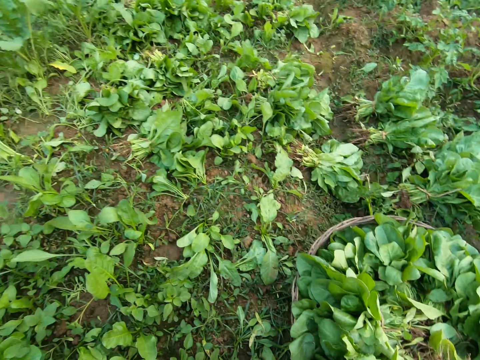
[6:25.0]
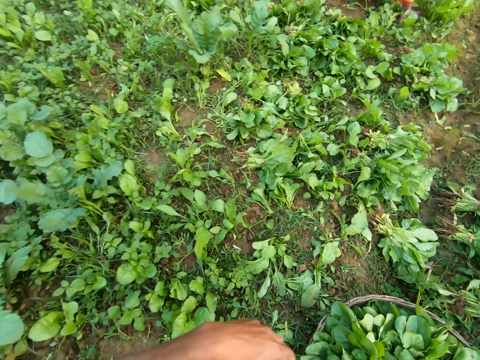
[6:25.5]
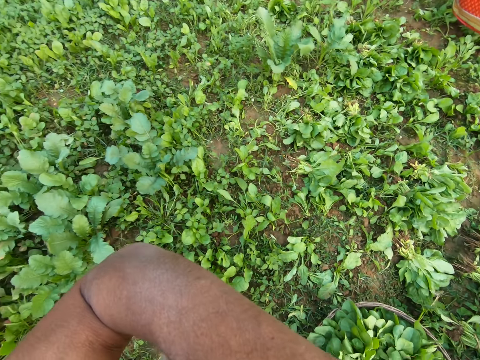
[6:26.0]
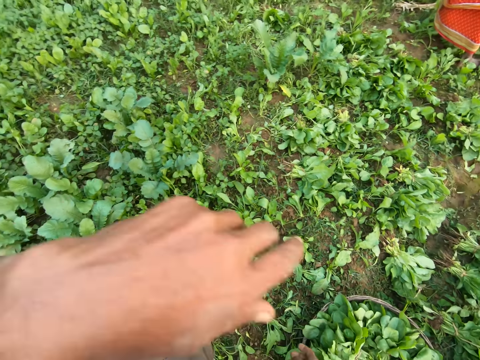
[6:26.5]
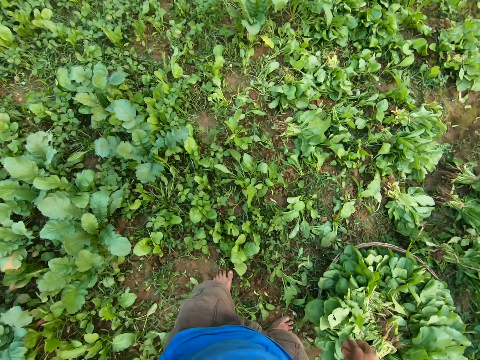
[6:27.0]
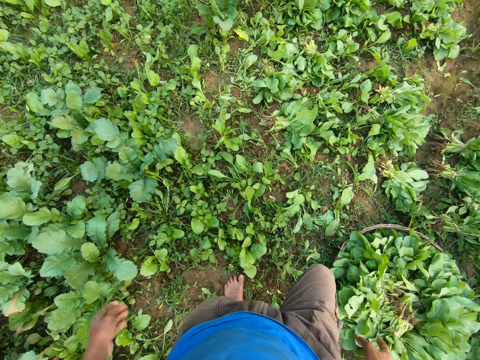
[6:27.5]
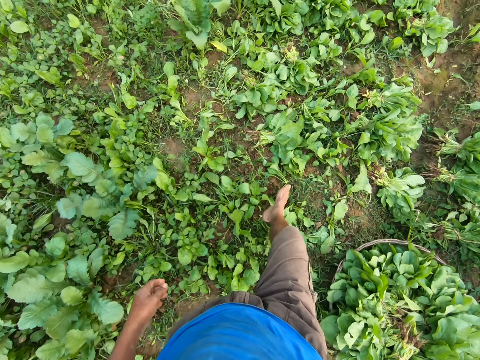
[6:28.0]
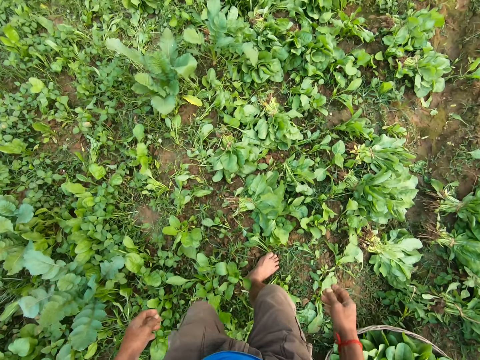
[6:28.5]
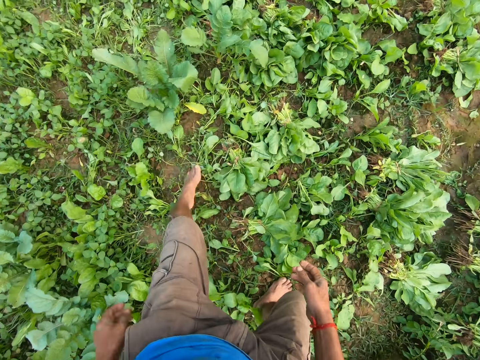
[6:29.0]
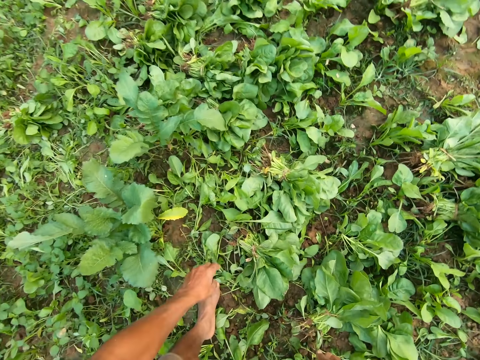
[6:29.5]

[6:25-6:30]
The camera wearer looks around. He moves the hand. He cleans his face with his left hand. He steps forward. He walks towards a green vegetable.

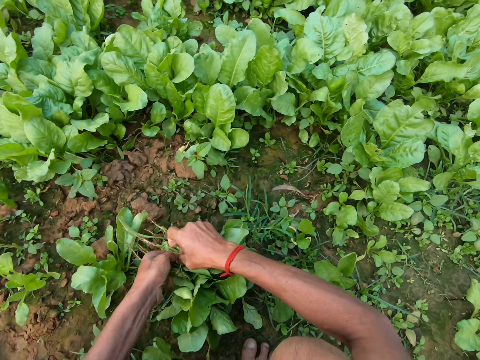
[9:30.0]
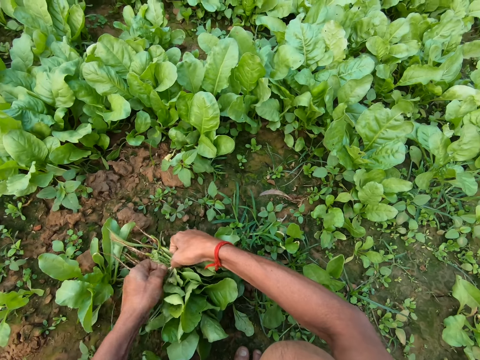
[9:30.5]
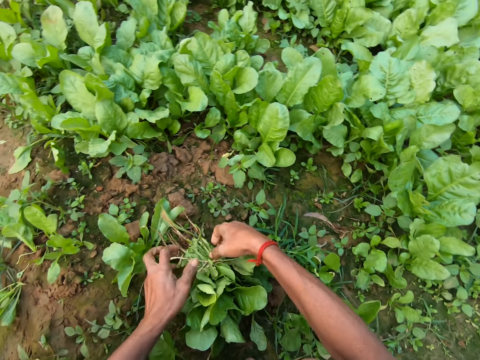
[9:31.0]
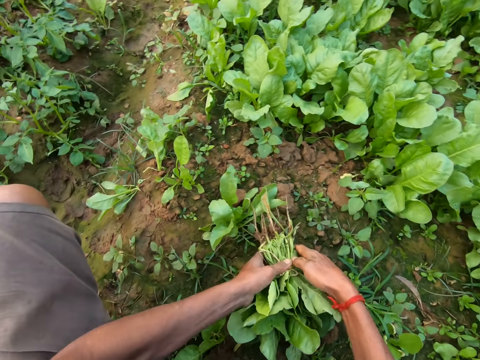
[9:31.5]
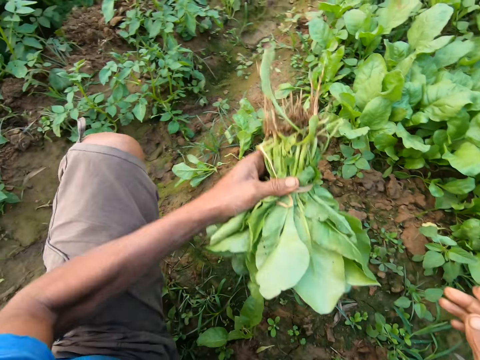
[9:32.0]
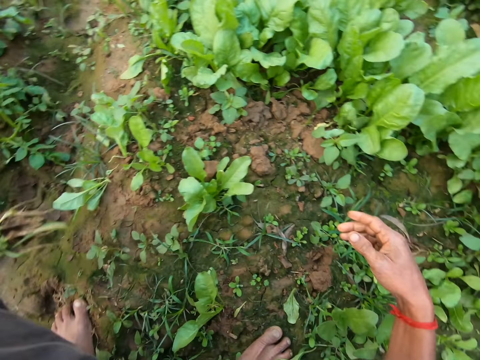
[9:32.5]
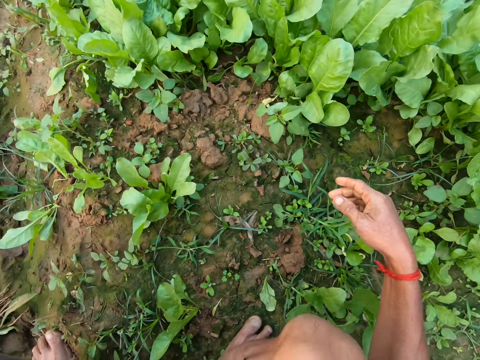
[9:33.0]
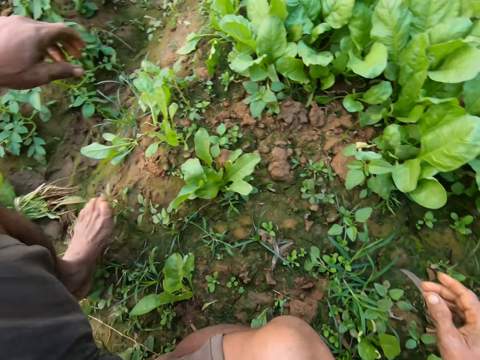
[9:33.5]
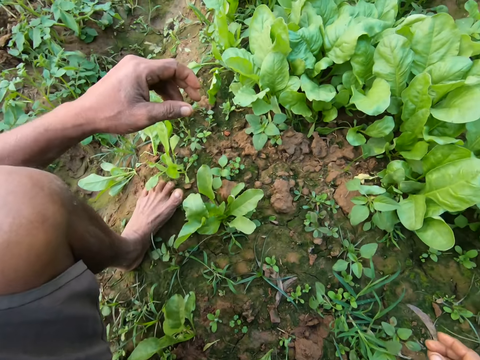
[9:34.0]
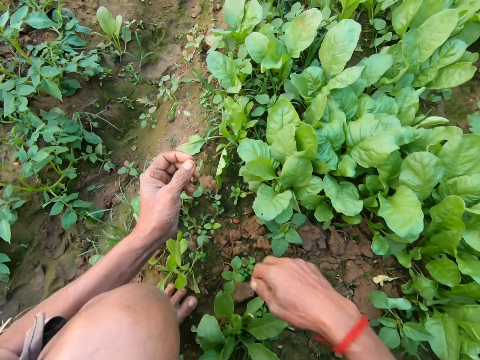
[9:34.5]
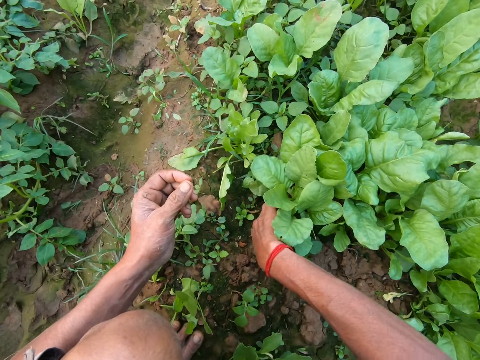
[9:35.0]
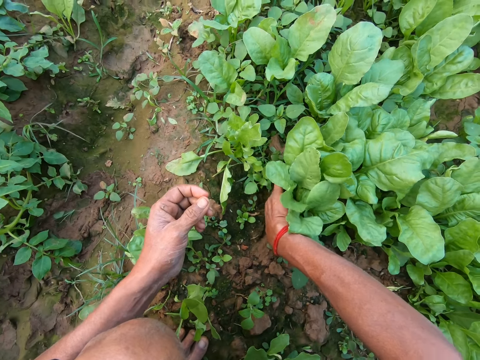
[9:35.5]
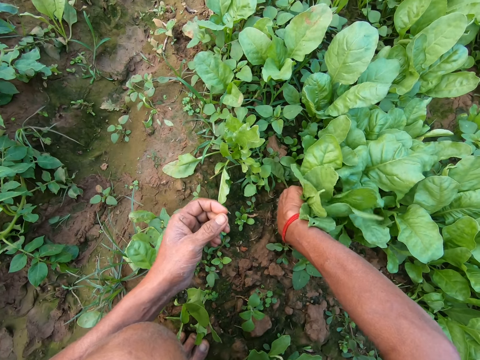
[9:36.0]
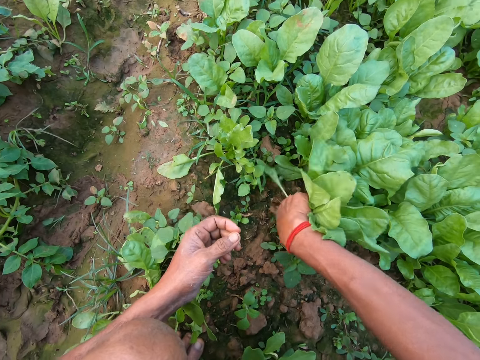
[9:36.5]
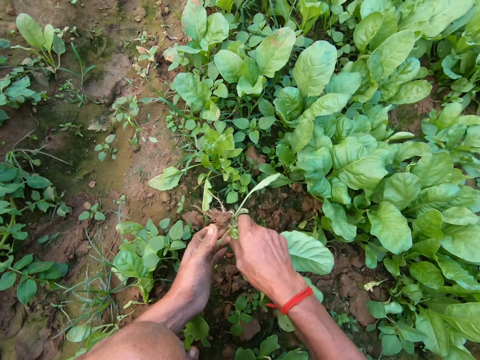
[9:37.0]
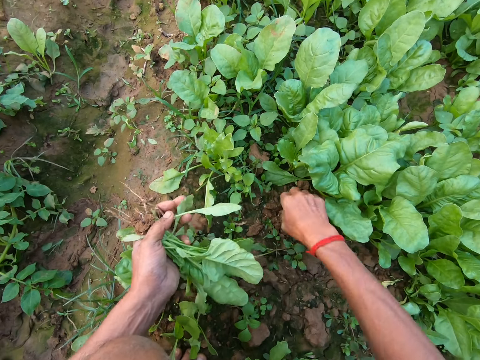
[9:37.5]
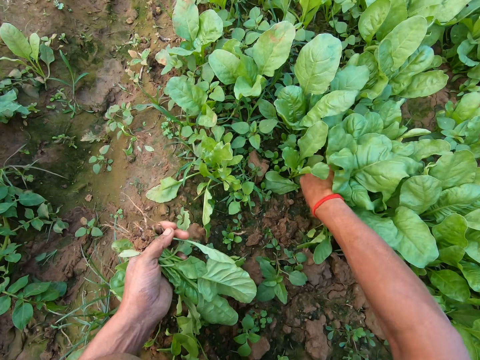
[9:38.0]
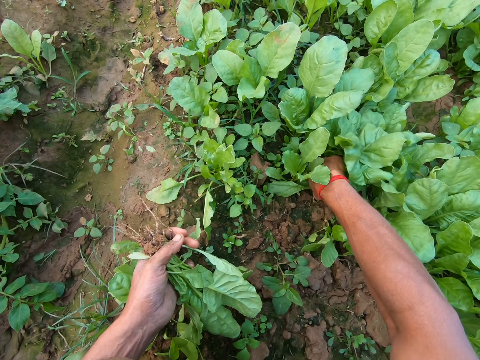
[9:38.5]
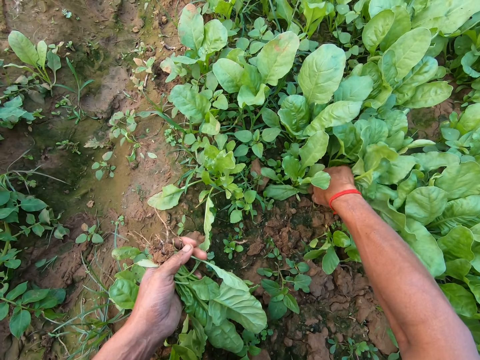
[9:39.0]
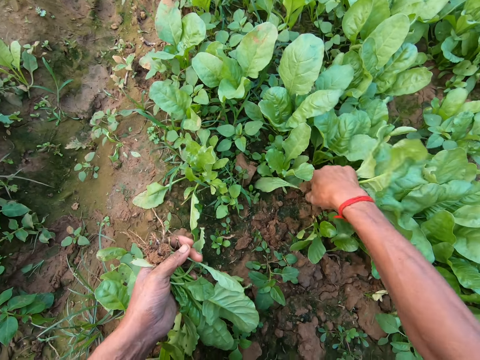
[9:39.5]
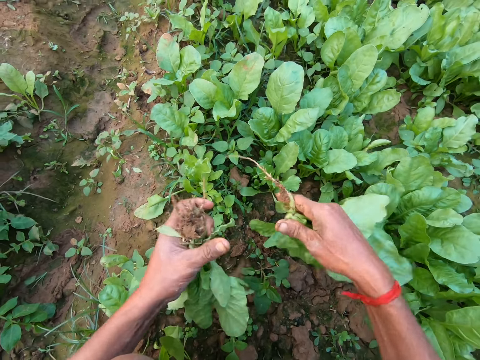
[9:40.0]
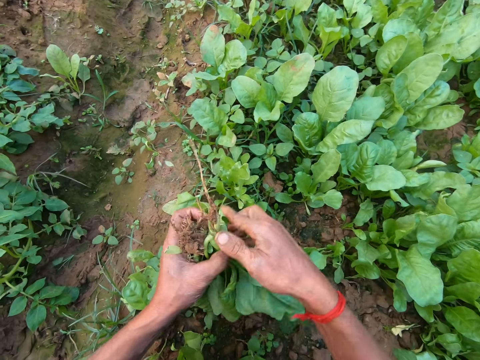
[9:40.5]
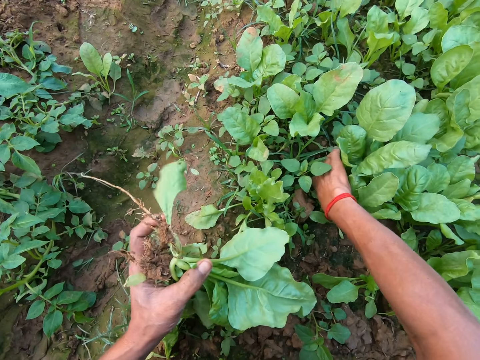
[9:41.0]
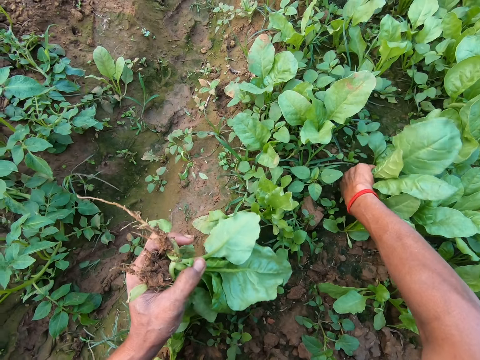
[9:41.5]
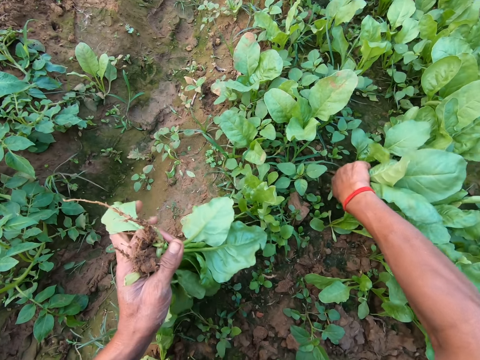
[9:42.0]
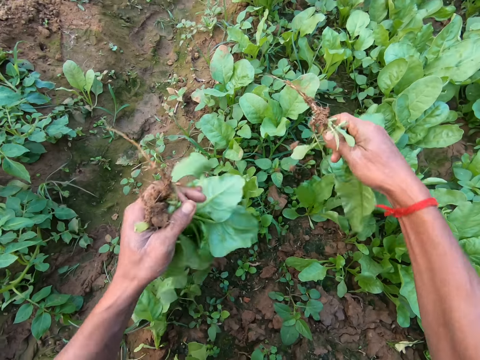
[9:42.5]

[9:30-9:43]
The camera wearer picks the kales. He drops the green vegetables on the ground with his left hand. He moves the leg. He uproots a green vegetable from the ground with his right hand. He passes the green vegetable from his right hand to his left hand. He uproots a green vegetable from the ground with his right hand. He converses. He uproots the kales. He passes the green vegetable from his right hand to his left hand. He uproots a green vegetable from the ground with his right hand.

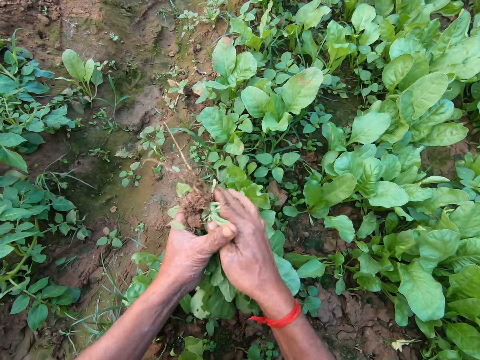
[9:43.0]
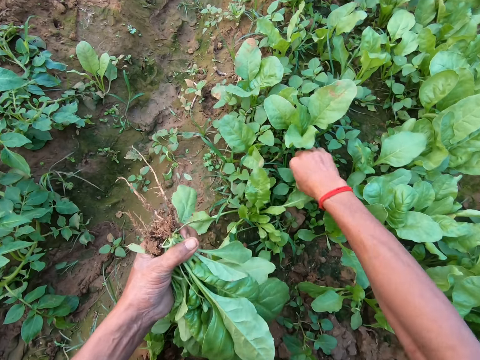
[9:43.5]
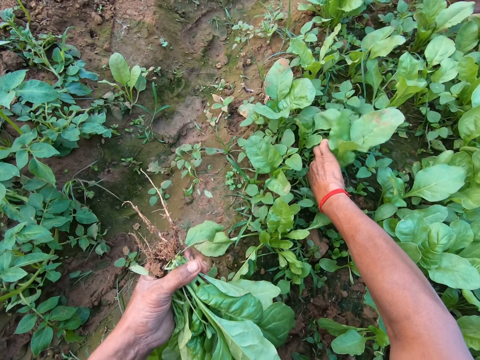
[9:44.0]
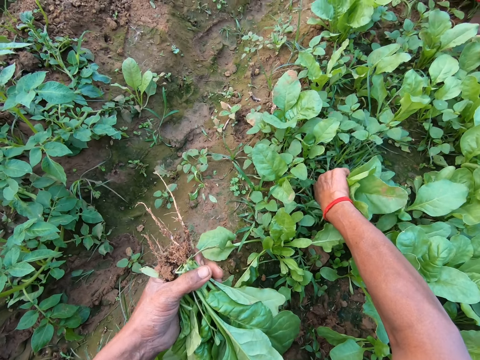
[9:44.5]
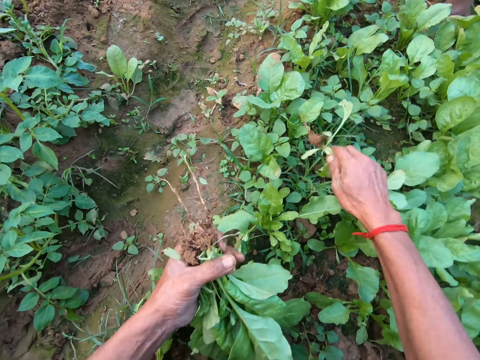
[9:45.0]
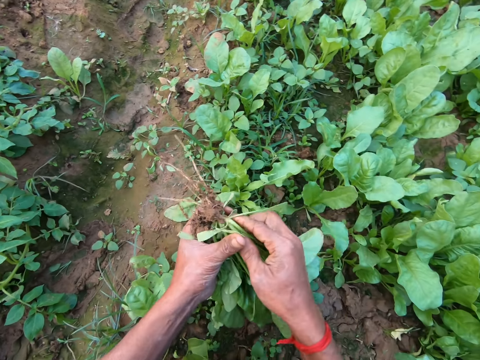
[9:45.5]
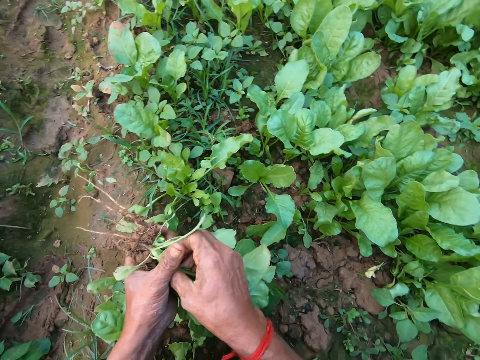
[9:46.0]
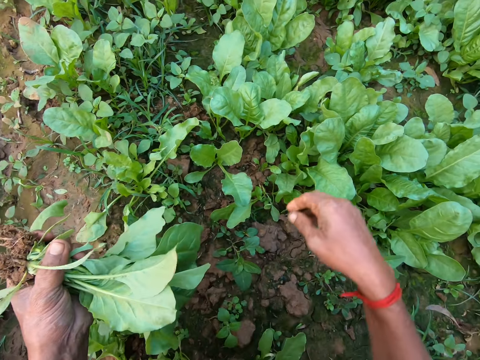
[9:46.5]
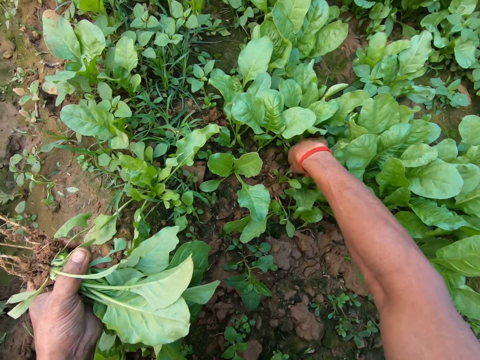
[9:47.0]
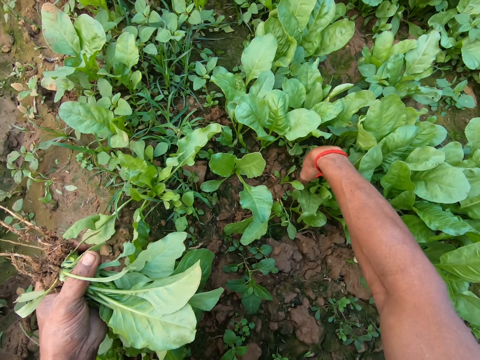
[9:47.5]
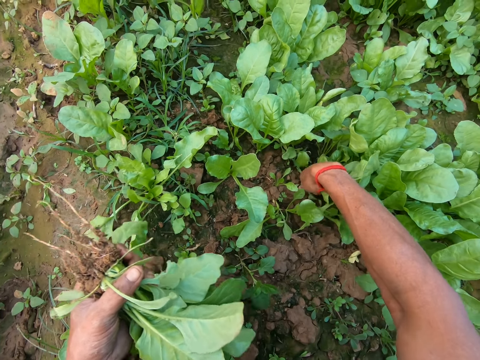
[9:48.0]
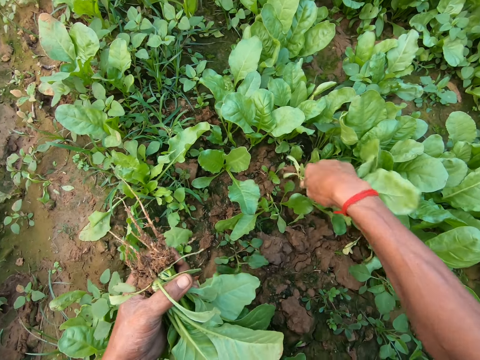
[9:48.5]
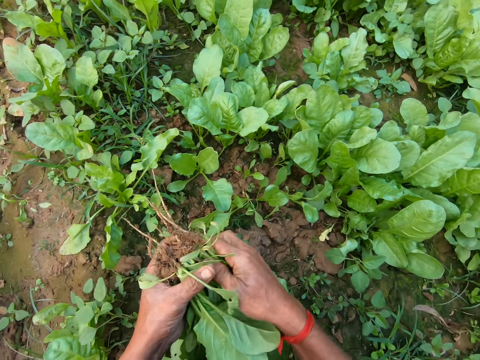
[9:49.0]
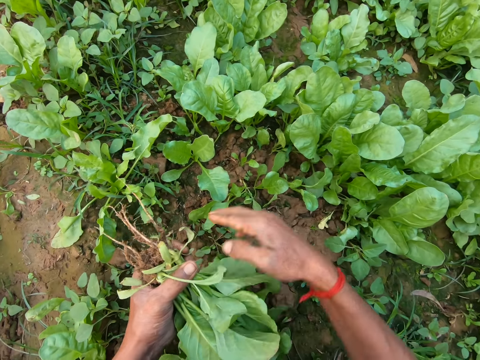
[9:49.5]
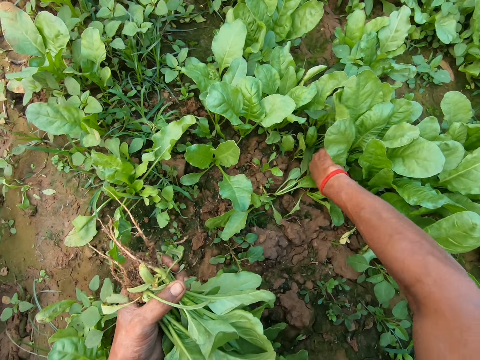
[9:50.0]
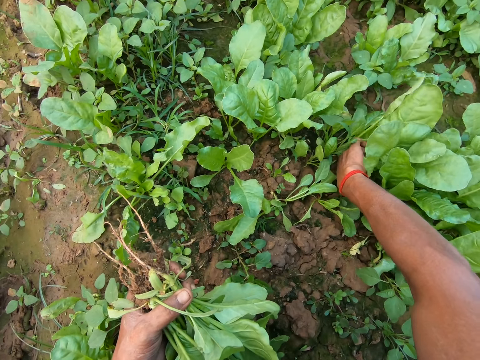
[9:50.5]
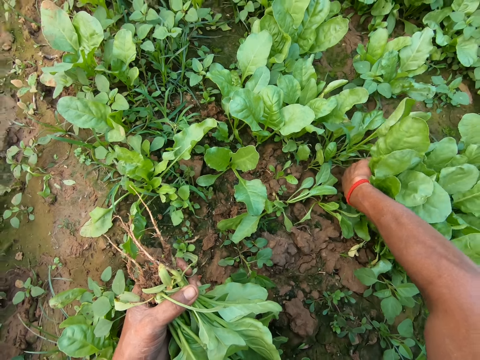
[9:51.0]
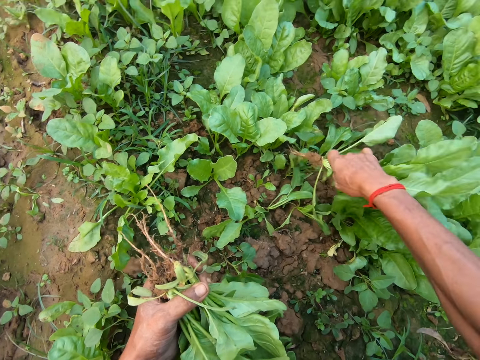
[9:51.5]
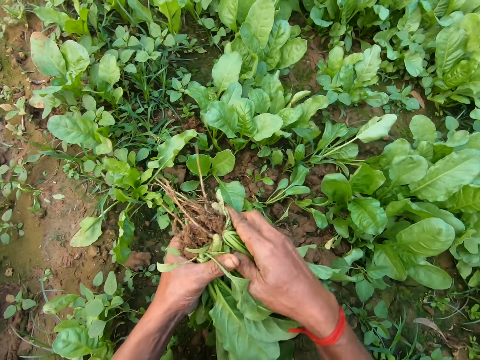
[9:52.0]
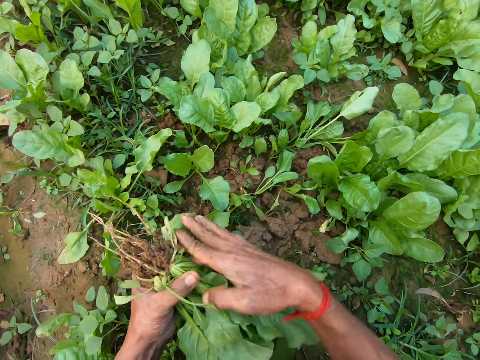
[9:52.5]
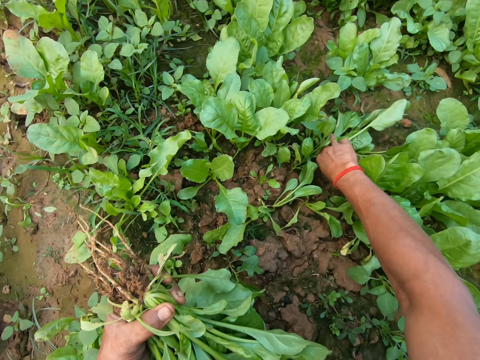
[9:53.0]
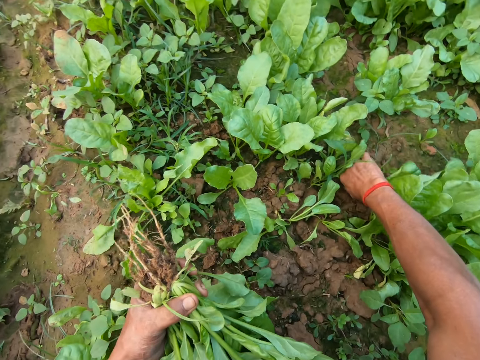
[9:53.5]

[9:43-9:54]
The camera wearer passes the green vegetable from his right hand to his left hand. He converses. He uproots a green vegetable from the ground with his right hand. He passes the green vegetable from his right hand to his left hand. He uproots a green vegetable from the ground with his right hand. He passes the green vegetable from his right hand to his left hand. He uproots a green vegetable from the ground with his right hand. He passes the green vegetable from his right hand to his left hand. He uproots the kales.
